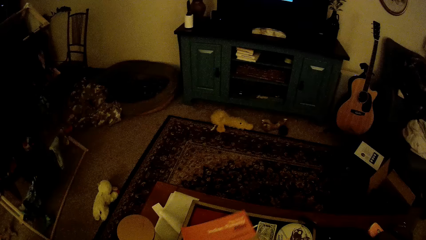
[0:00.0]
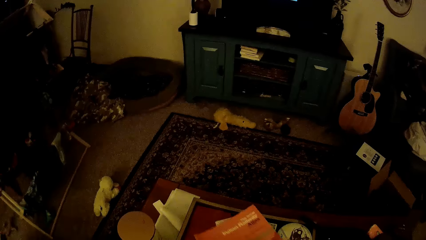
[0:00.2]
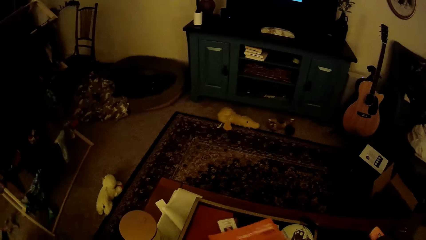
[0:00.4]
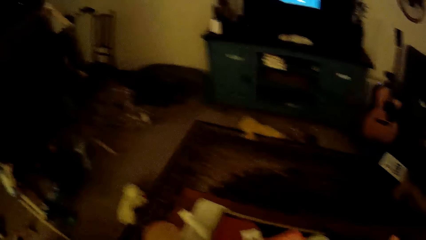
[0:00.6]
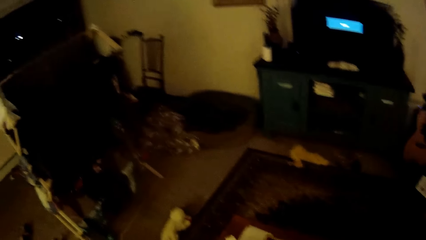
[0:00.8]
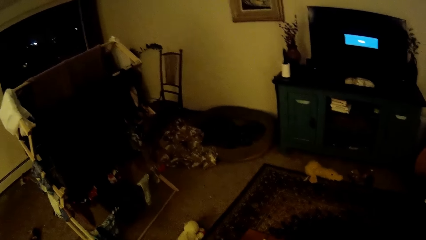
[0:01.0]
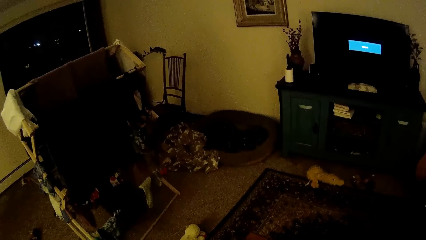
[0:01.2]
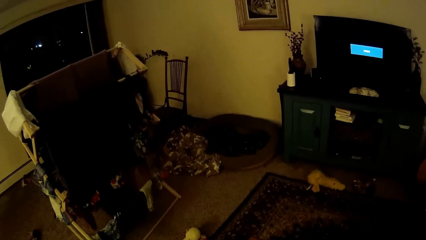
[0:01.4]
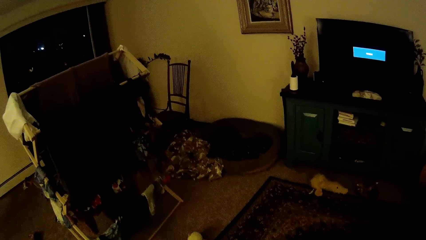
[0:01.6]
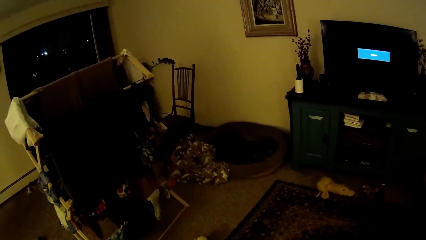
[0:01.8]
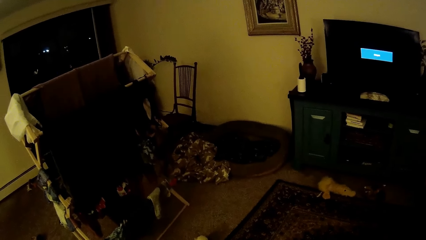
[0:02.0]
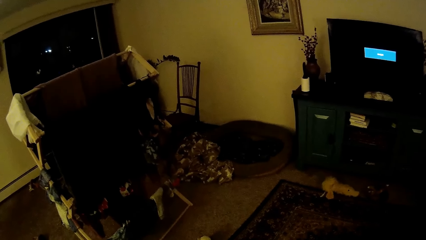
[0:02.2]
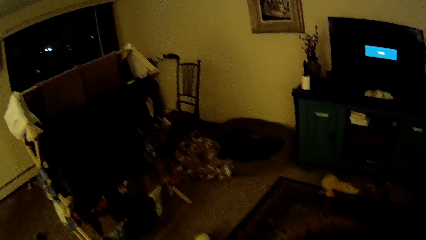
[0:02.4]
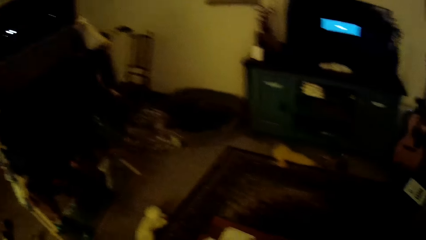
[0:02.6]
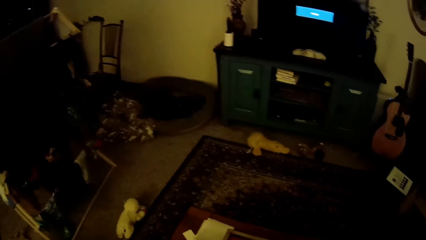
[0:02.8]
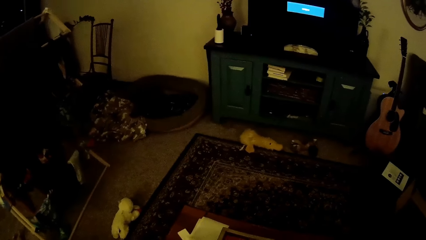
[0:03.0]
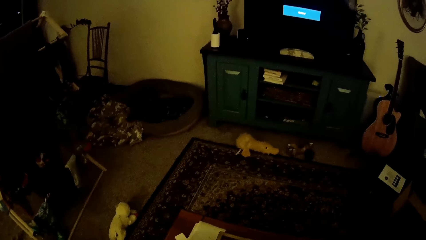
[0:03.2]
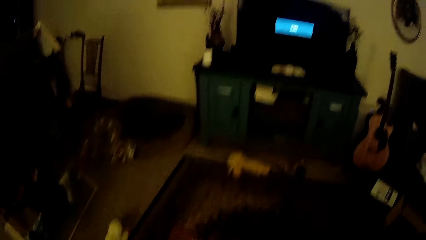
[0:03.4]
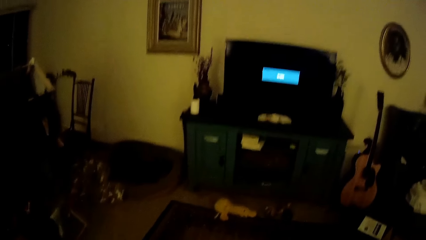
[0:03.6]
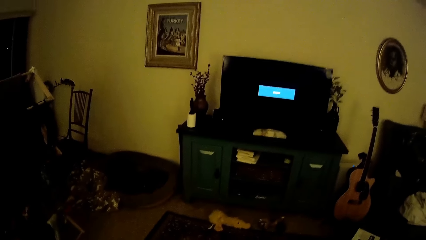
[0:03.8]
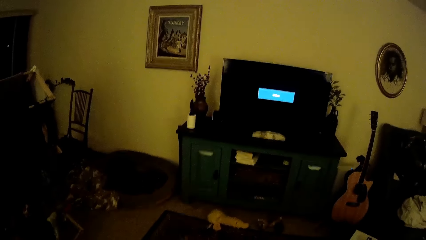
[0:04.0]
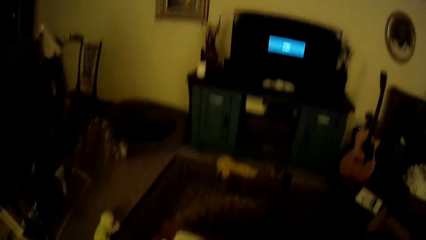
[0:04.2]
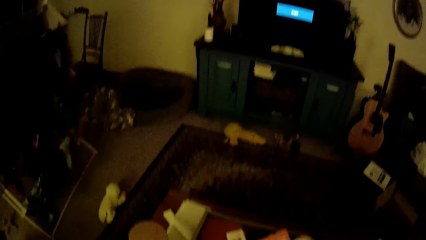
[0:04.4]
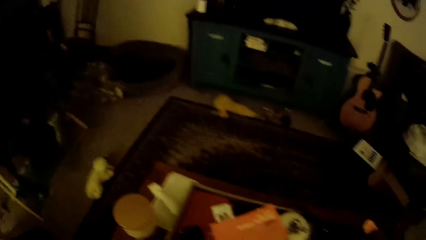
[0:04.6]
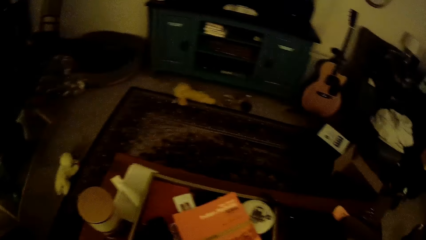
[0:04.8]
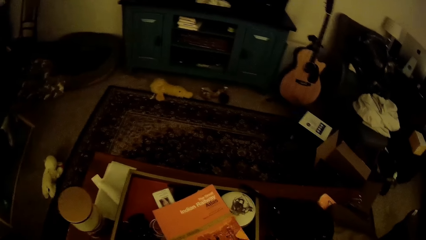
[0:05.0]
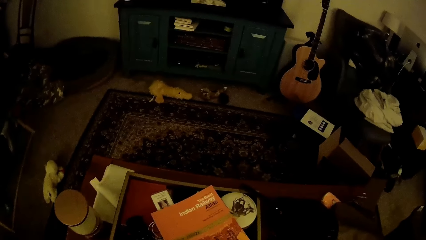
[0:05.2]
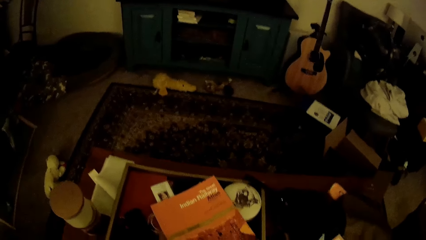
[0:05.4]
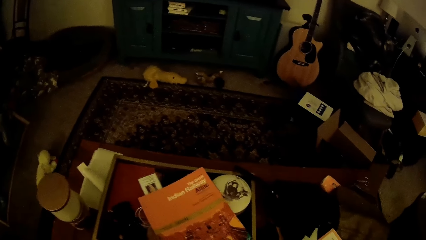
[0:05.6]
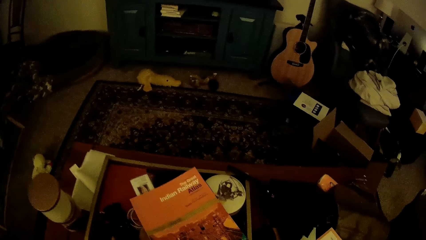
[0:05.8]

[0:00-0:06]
The camera wearer moves a book on a table with her right hand.

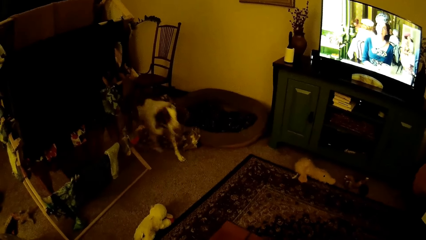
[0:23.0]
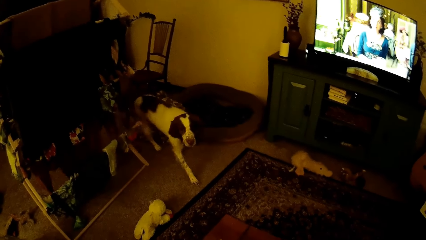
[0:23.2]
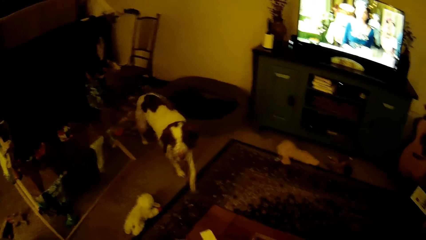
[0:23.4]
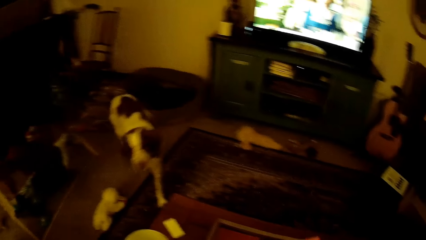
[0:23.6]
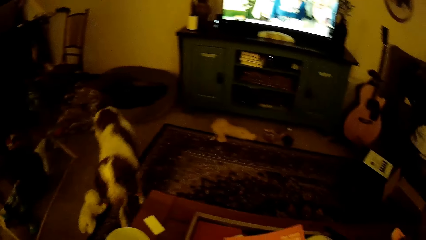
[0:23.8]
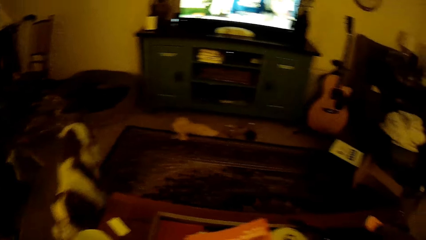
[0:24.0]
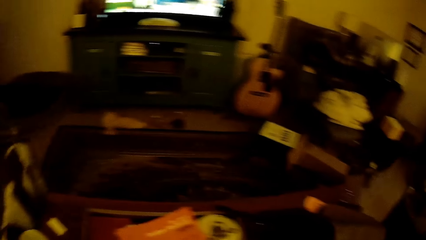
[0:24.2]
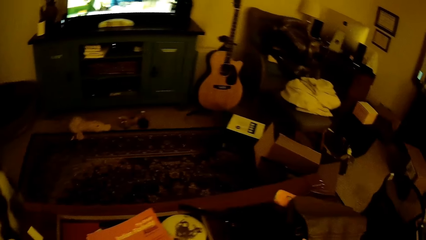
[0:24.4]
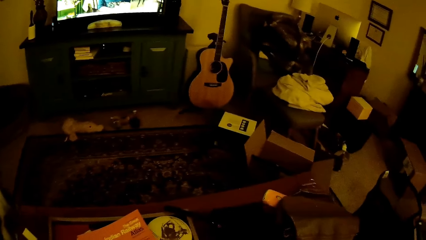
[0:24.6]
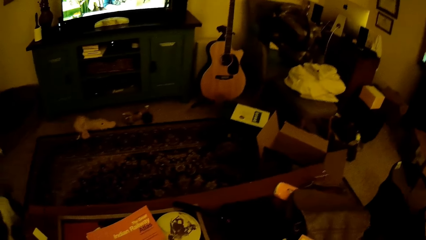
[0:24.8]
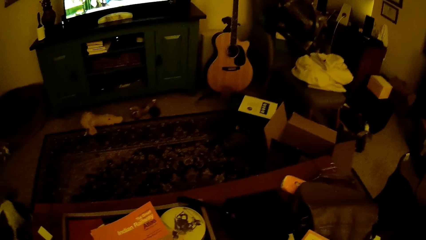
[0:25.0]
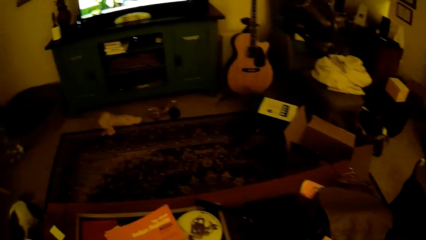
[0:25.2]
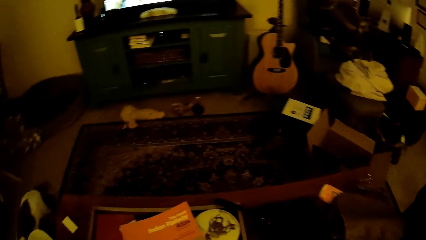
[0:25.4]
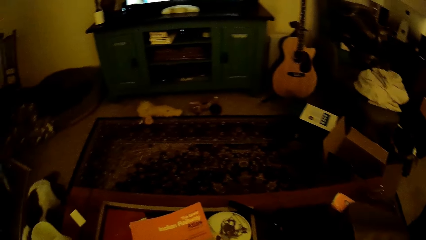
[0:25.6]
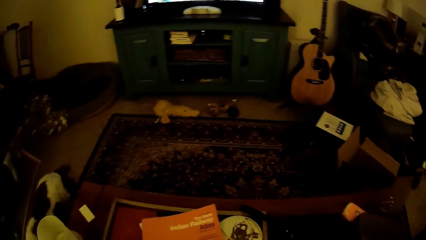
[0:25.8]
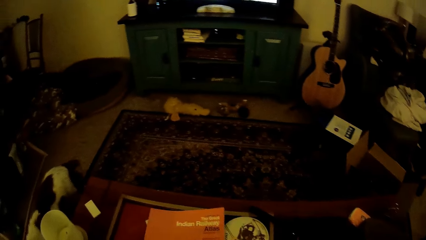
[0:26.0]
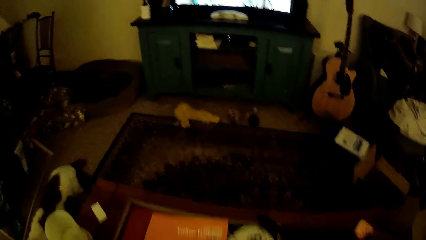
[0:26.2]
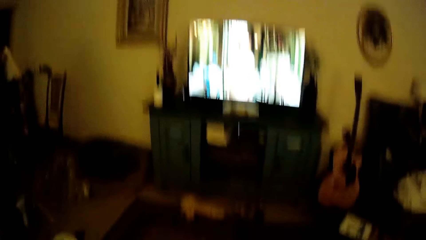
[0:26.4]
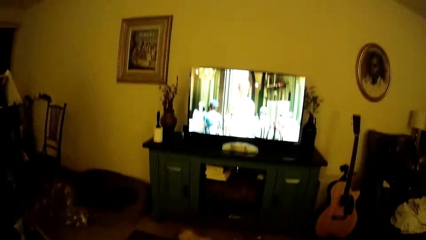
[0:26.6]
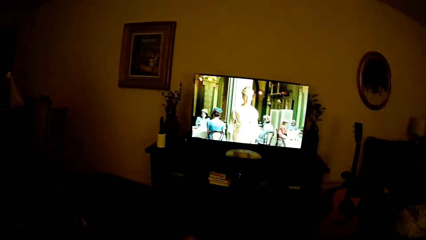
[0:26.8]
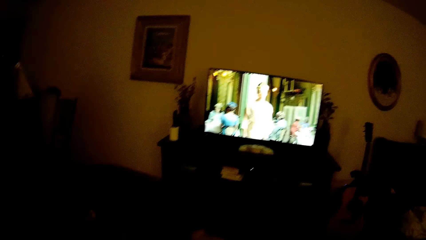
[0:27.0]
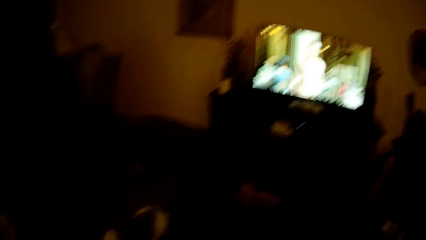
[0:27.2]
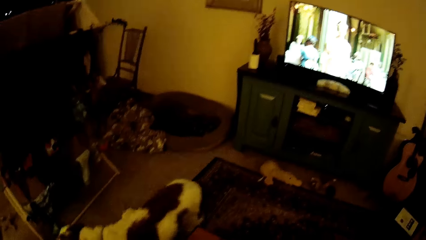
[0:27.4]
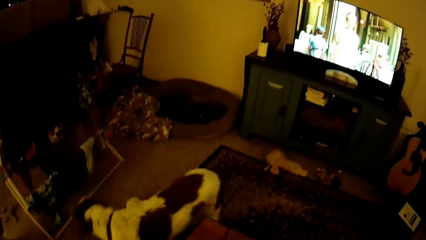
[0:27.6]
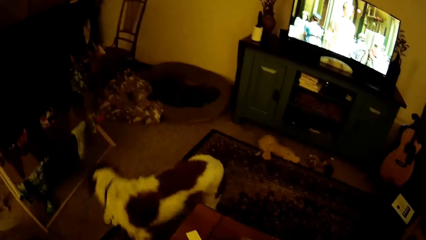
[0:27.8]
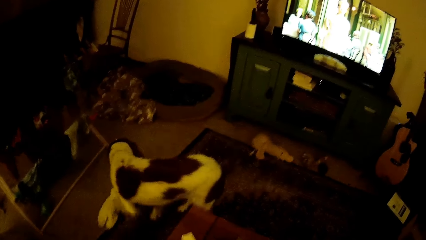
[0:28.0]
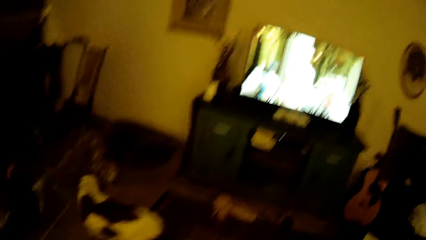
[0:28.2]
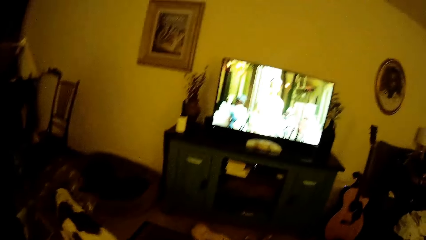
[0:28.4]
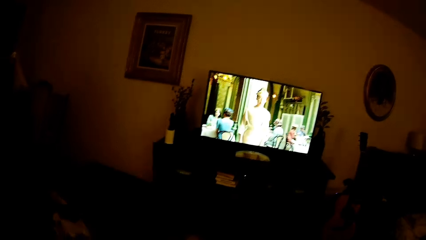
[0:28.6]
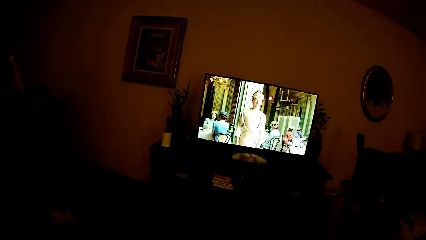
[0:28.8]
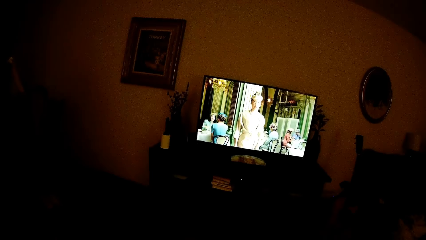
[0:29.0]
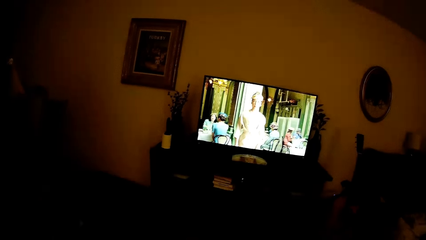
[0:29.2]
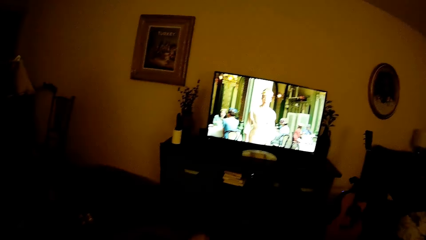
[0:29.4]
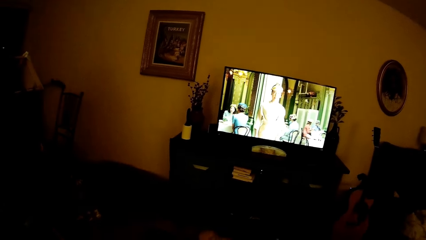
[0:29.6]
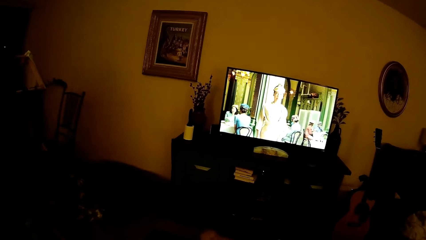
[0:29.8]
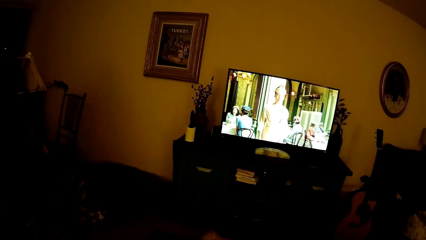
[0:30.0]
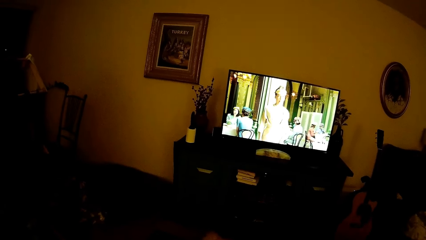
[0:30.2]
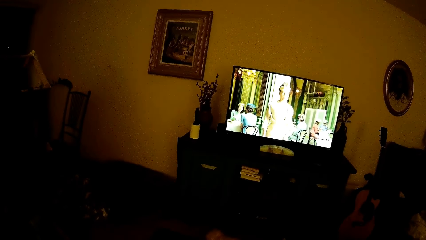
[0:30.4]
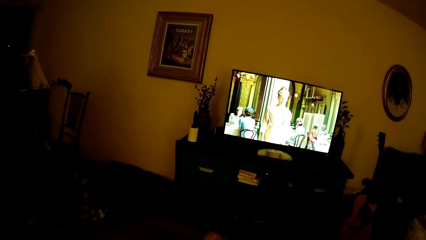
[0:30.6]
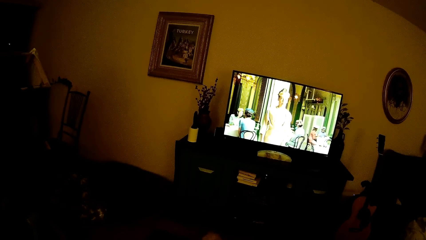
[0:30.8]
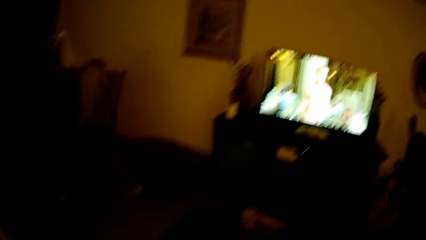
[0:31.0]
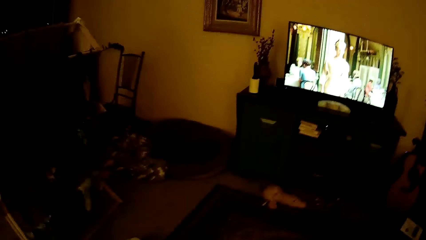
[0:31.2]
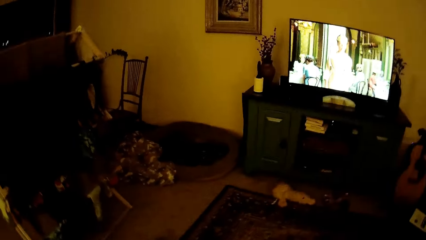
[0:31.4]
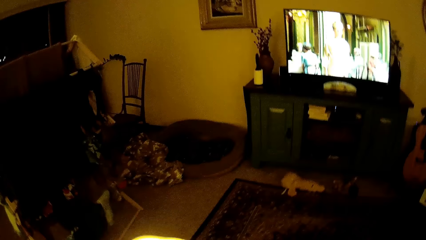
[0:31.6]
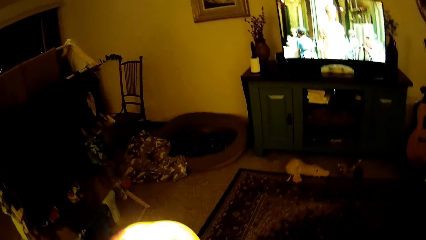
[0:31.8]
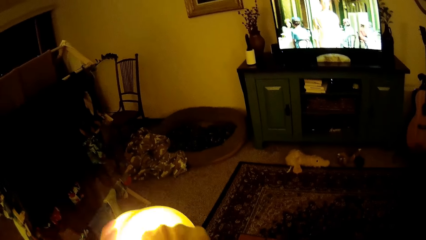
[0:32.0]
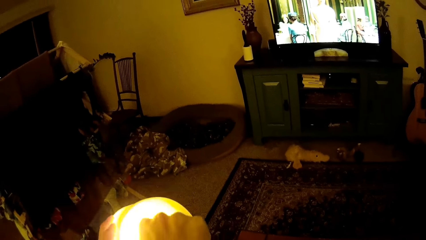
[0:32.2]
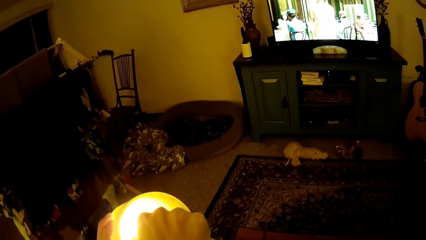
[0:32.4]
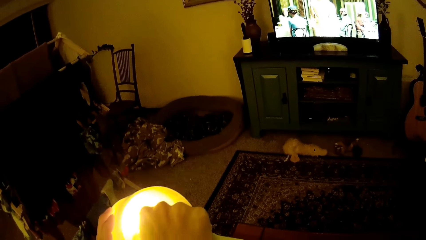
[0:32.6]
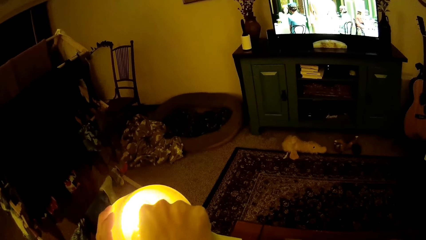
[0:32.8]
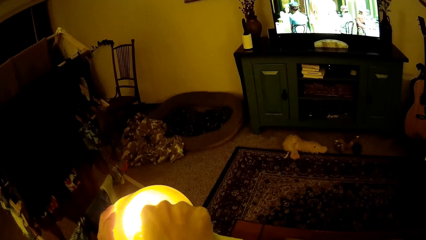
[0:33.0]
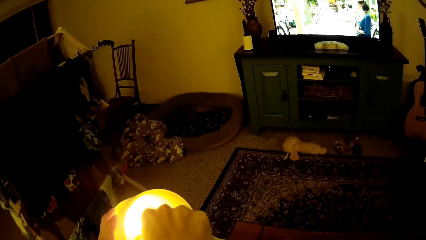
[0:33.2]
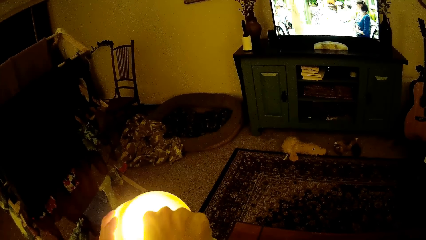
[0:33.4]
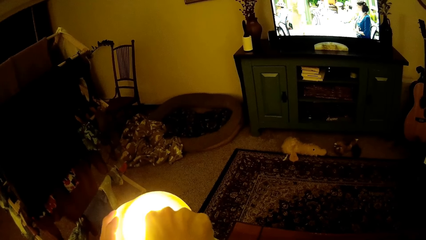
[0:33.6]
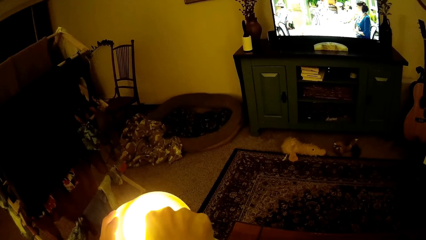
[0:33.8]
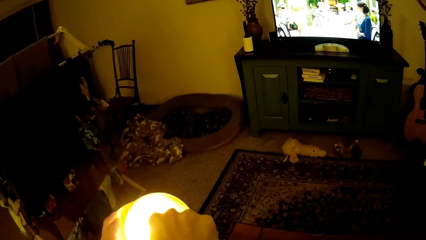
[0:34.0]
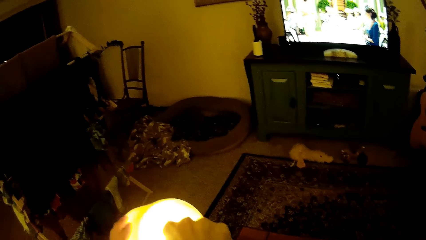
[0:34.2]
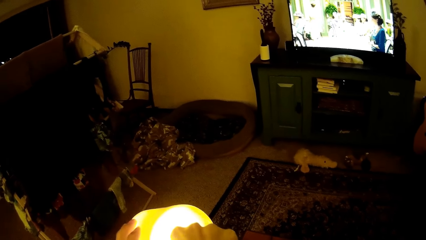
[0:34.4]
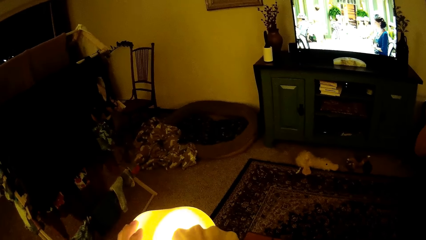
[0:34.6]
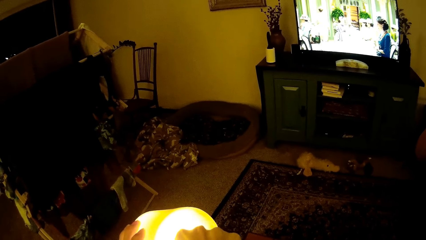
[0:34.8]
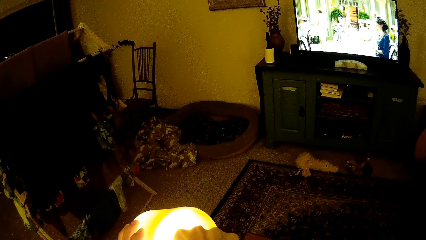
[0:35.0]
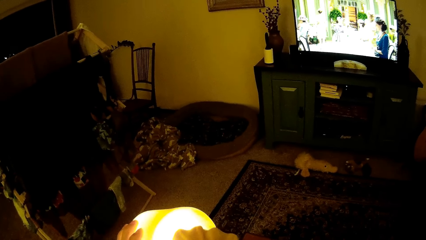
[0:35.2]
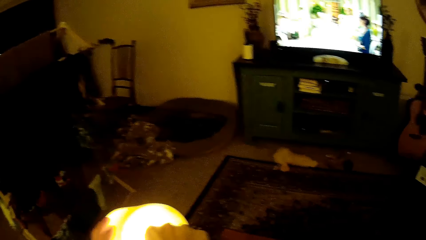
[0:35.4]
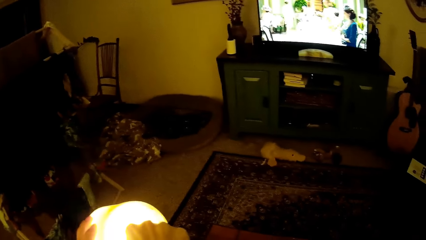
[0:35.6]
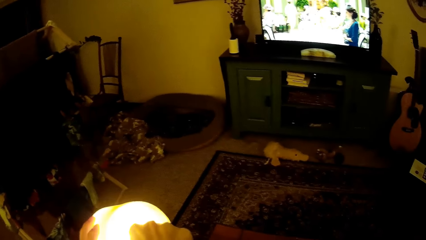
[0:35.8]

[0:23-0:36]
A dog walks towards the camera wearer. The camera wearer holds a table candle holder with both hands. They light a candle.
